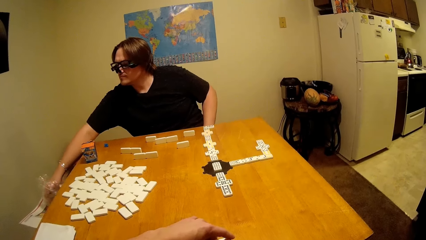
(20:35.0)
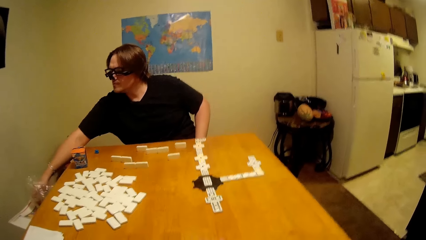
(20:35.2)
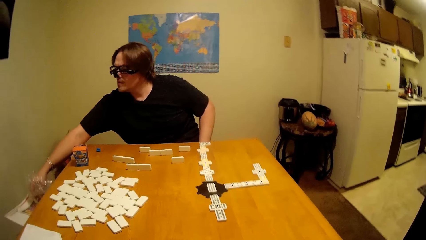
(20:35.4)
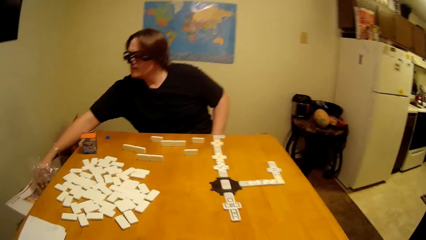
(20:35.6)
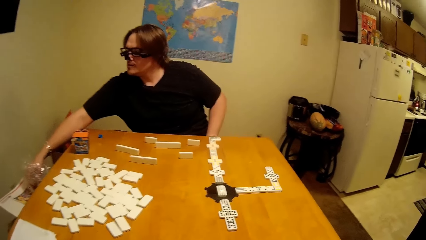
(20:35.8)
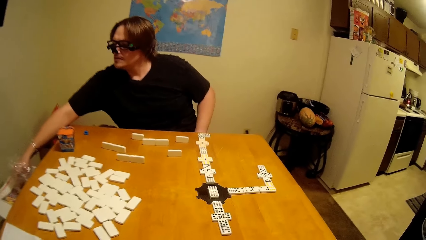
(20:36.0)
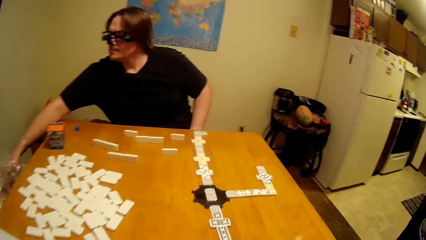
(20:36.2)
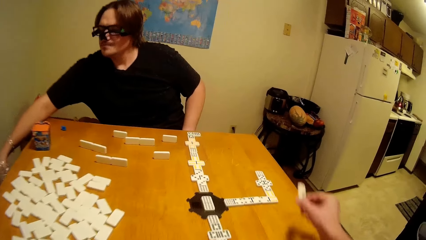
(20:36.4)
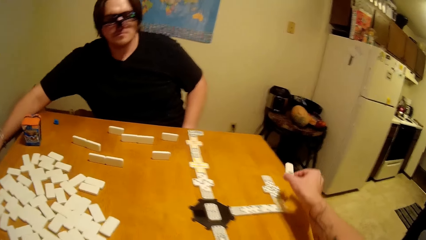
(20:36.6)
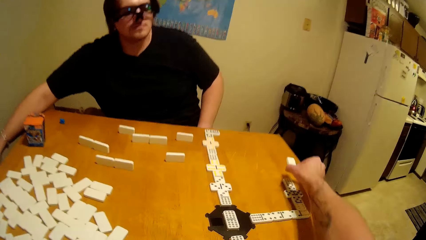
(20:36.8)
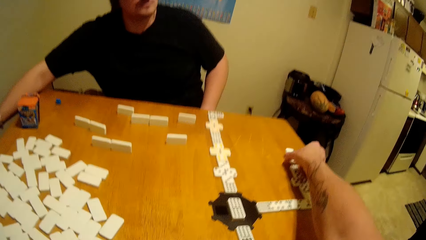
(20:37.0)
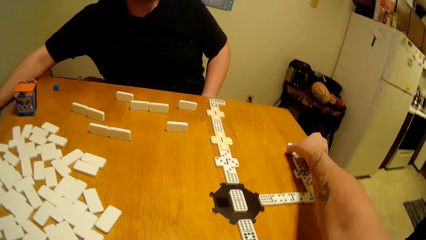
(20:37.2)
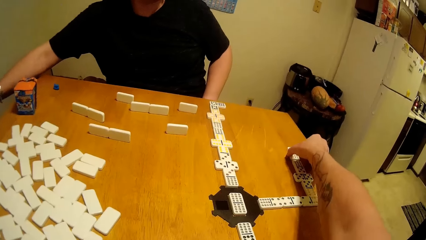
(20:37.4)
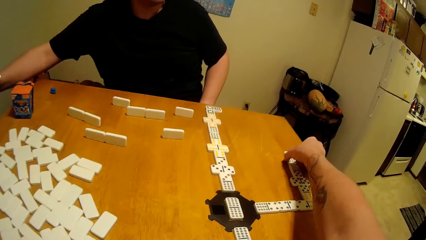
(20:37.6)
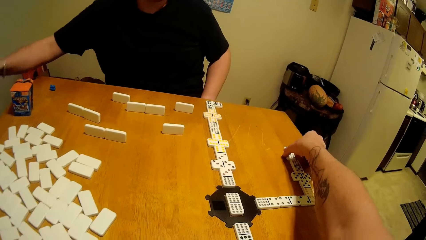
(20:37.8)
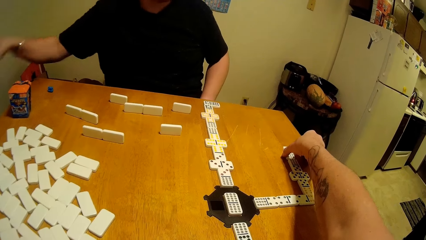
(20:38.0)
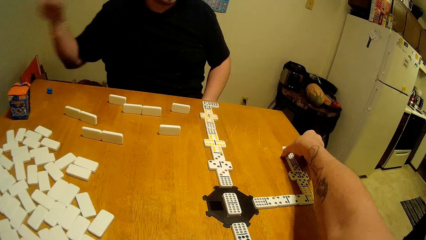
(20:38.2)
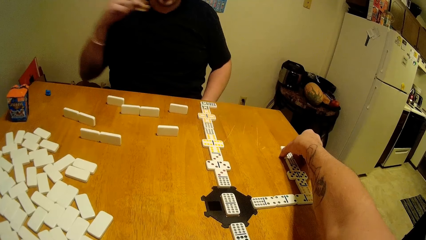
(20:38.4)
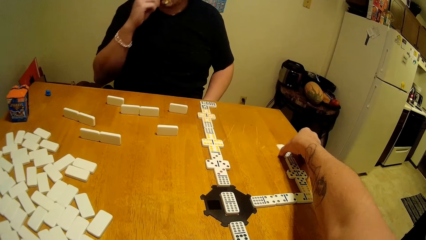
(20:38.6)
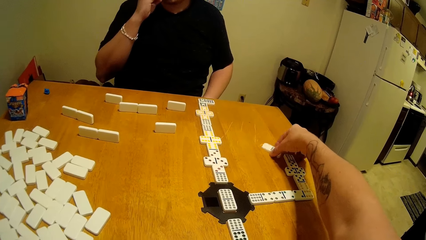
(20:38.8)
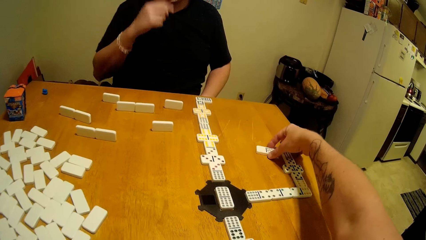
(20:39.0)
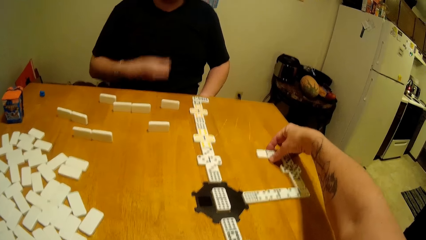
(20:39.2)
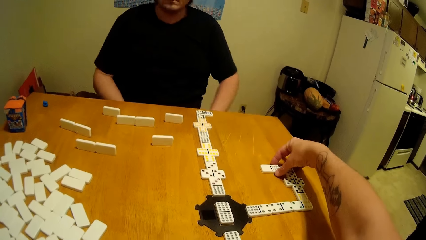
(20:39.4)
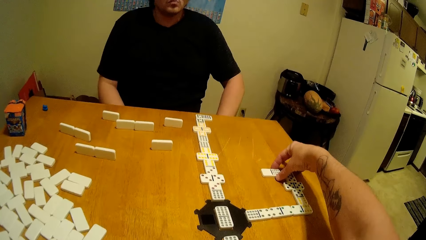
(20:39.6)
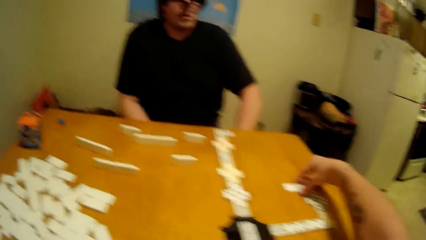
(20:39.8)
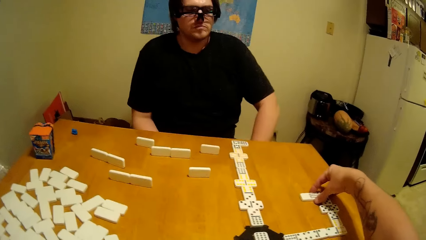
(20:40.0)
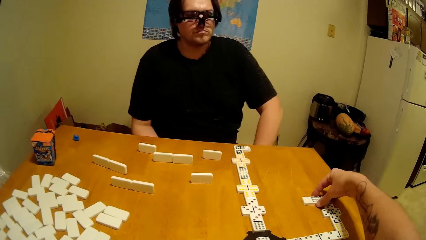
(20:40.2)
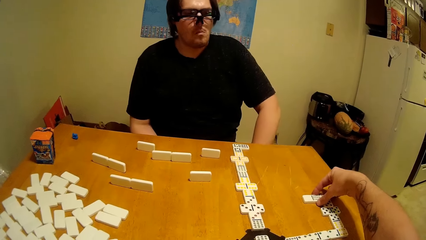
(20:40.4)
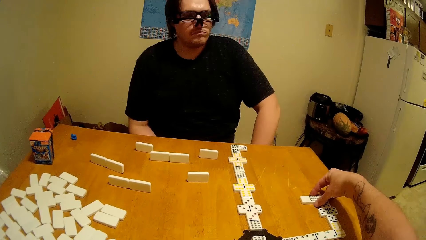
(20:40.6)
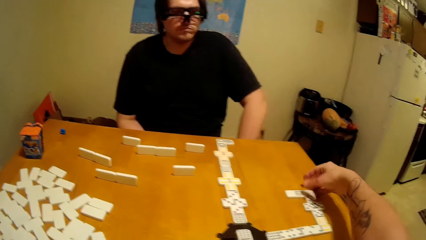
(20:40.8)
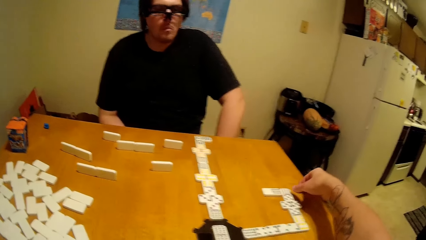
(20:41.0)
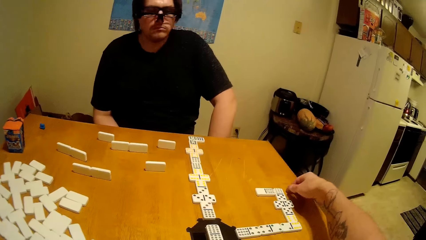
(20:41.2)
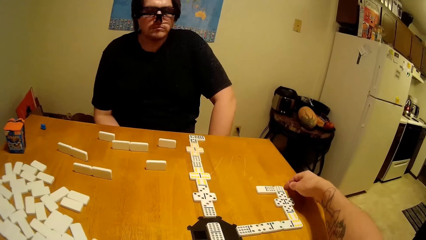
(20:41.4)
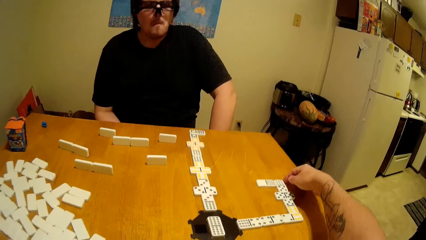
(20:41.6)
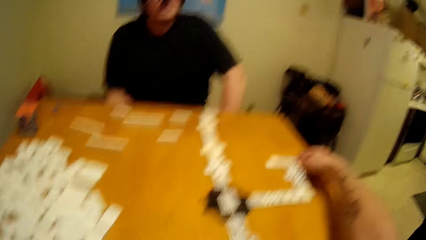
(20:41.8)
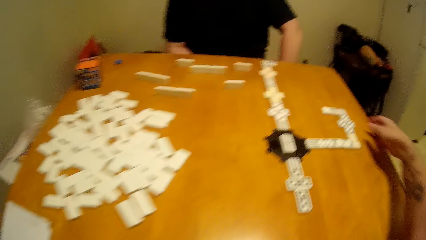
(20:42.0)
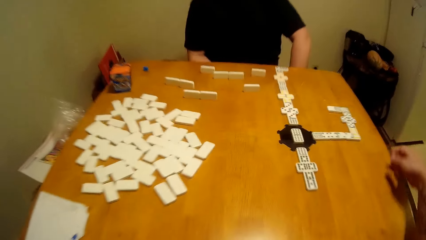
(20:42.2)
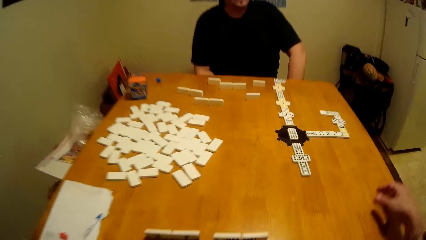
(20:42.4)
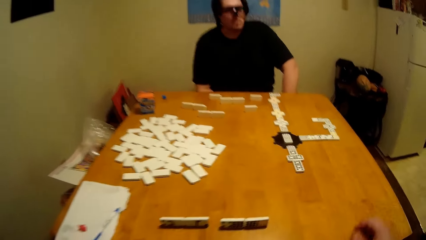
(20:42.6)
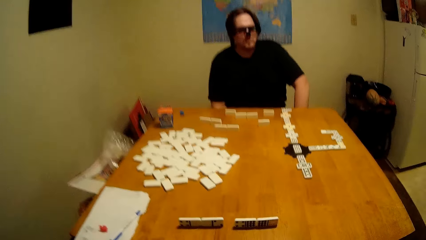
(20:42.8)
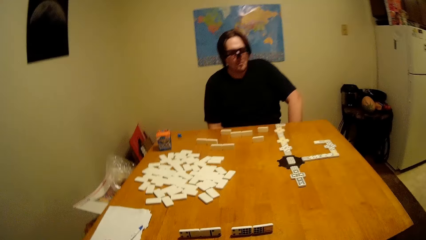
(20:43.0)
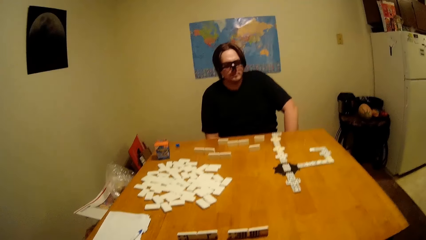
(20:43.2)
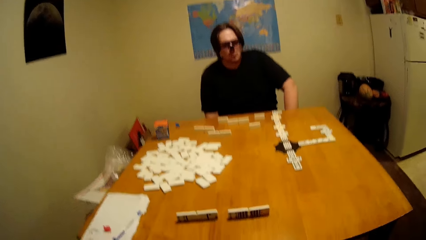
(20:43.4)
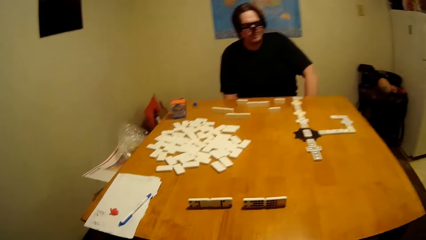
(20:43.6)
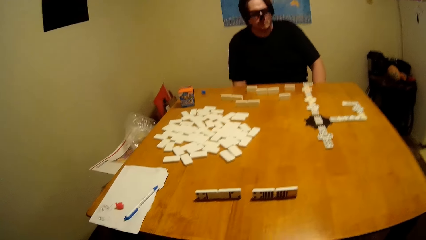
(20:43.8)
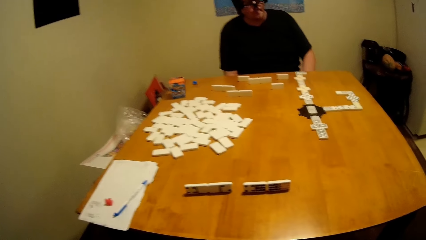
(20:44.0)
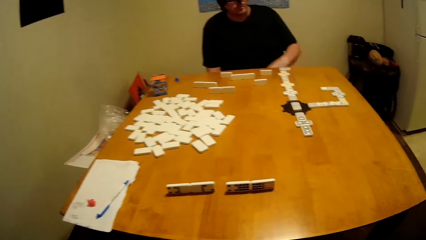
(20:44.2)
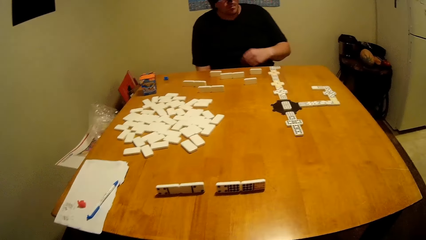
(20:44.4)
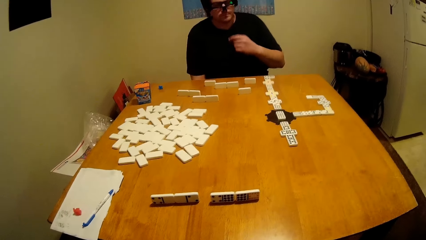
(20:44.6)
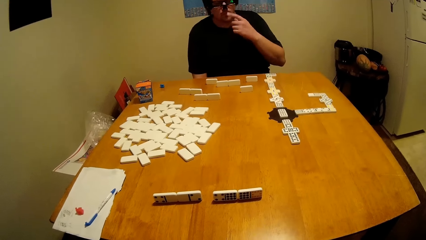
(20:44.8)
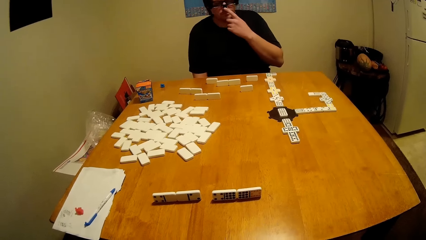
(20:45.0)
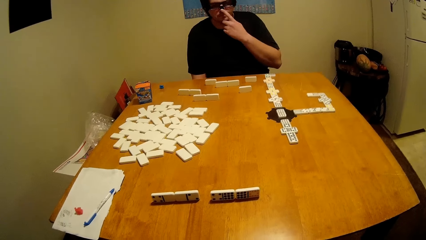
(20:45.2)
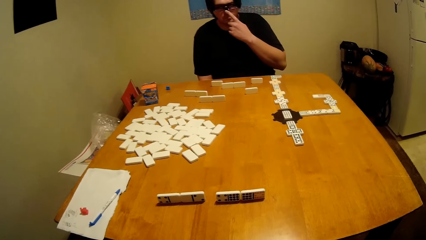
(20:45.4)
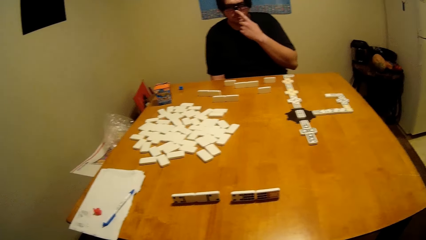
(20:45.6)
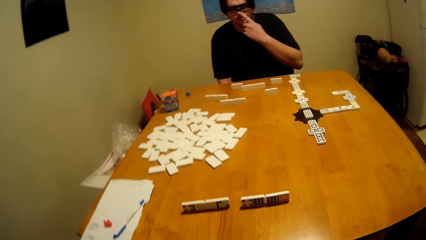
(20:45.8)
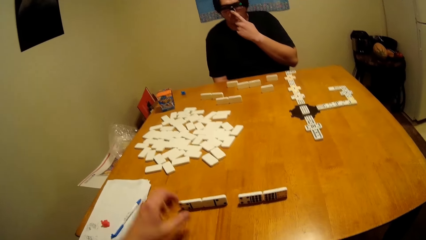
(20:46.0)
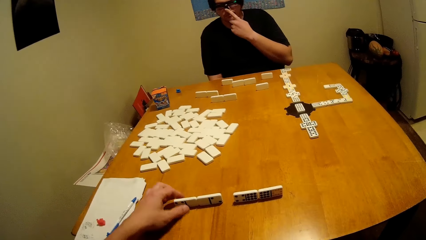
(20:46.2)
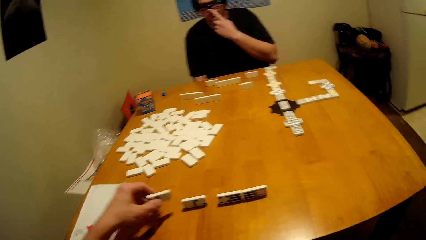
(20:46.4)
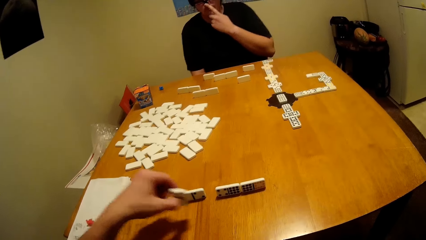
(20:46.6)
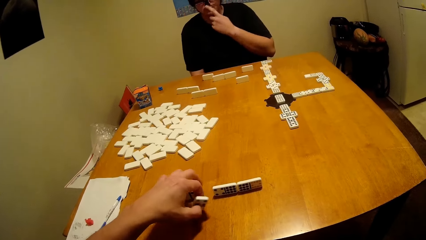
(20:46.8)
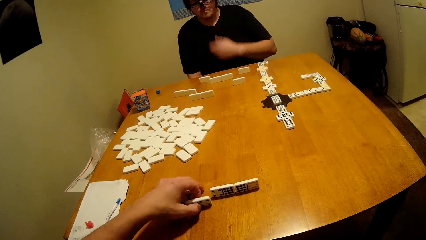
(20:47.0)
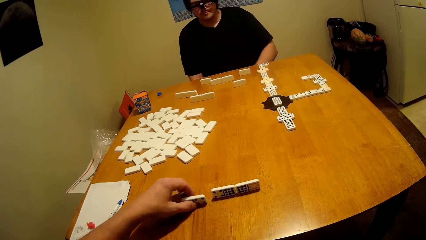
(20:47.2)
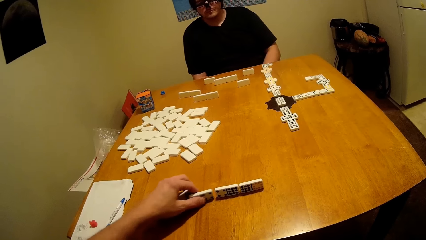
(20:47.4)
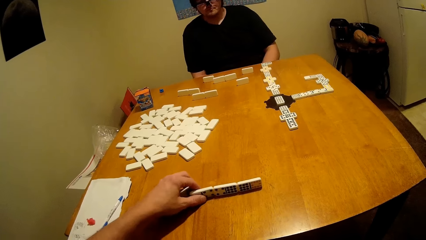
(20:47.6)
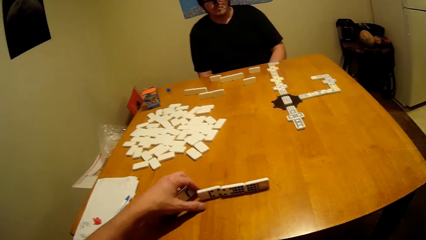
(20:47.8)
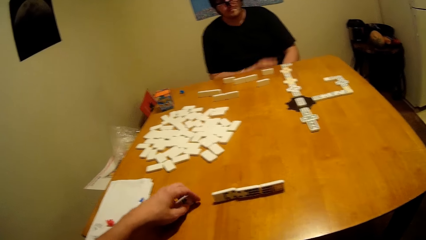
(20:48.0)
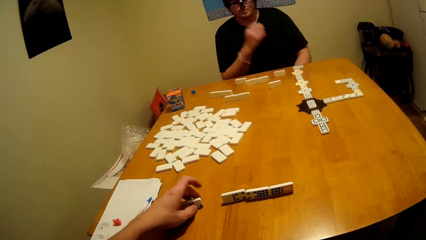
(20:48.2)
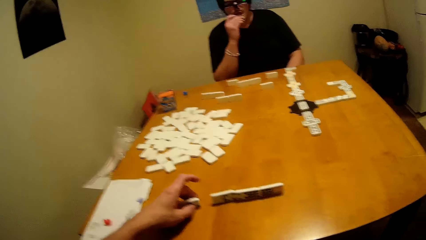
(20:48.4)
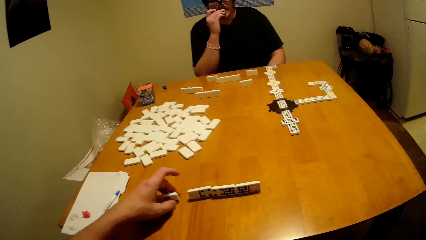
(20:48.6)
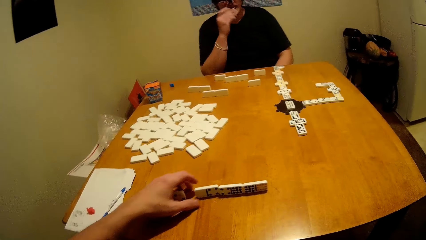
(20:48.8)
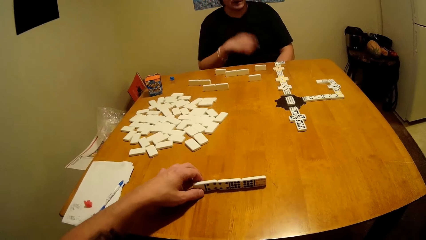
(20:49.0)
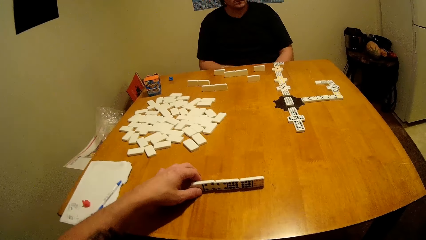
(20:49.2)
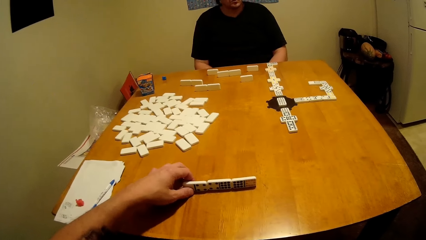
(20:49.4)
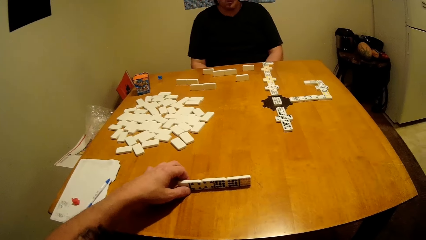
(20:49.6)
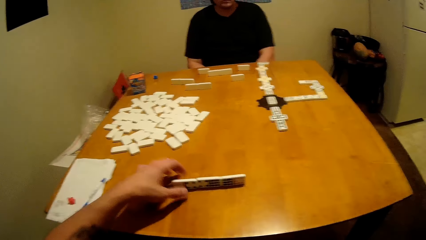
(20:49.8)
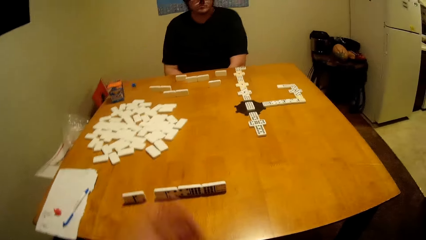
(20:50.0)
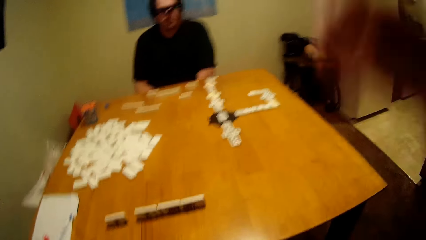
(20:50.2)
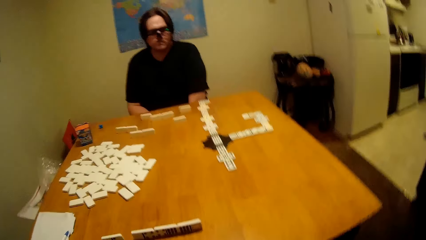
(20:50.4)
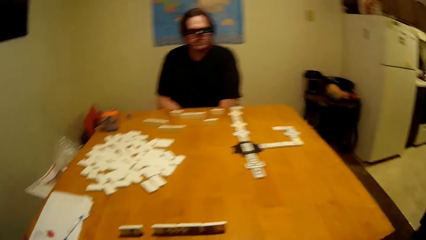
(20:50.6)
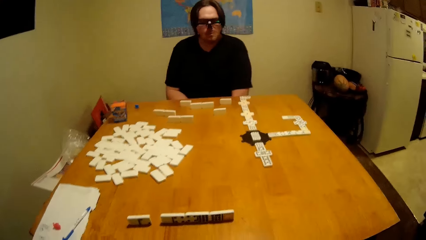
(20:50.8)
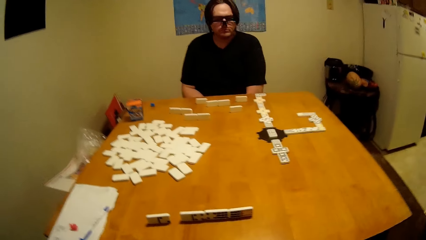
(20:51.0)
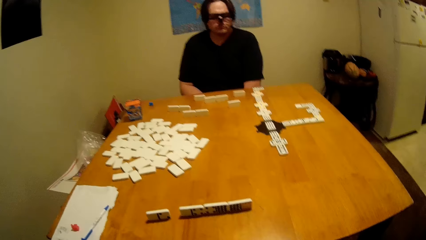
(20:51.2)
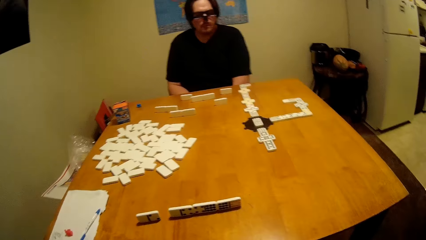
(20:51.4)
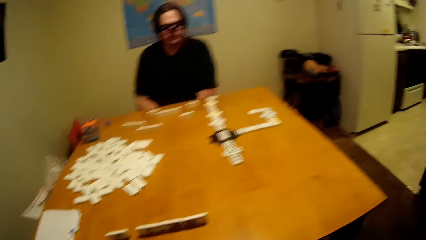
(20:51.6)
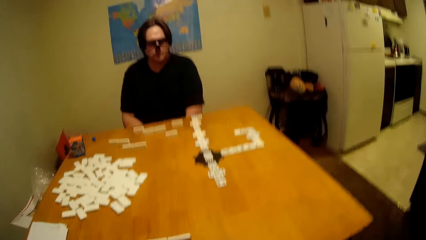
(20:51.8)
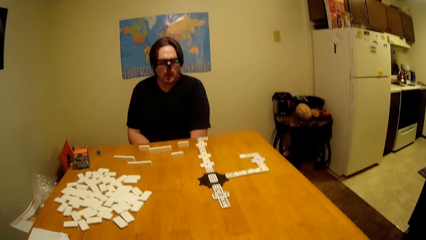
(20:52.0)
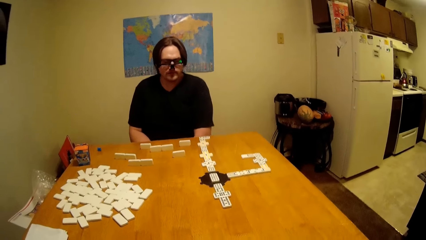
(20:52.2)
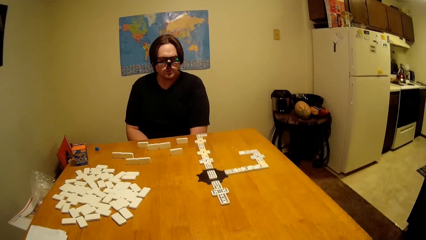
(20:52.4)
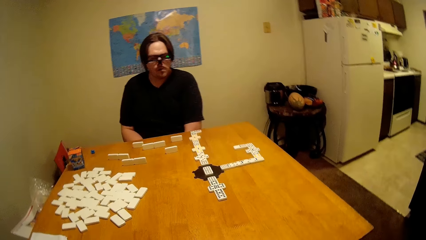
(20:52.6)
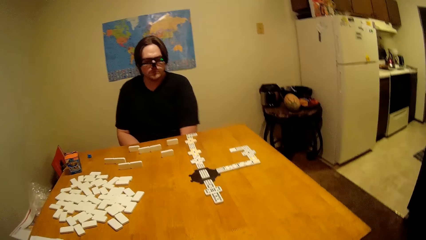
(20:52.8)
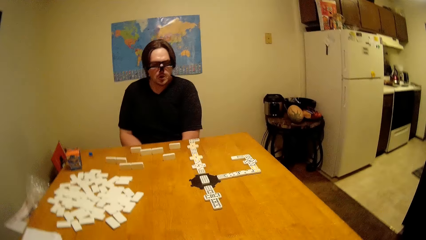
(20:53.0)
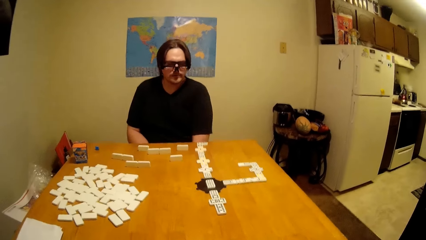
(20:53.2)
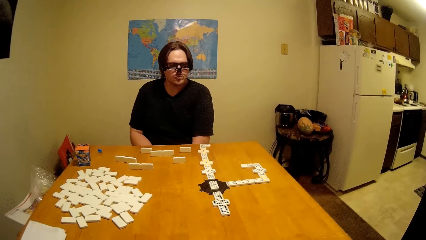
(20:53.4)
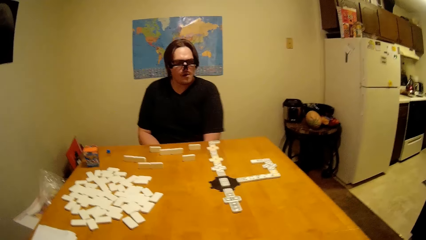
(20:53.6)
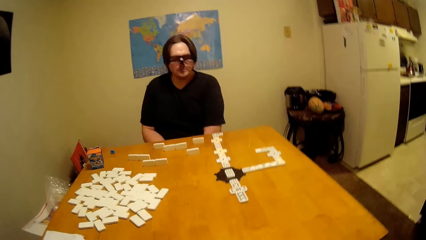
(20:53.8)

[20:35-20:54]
A man picks something from a paper. The camera wearer puts the dominoes piece down and plays the dice. The man touches the mouth. The camera wearer takes the dominoes piece and lifts up the hand.
